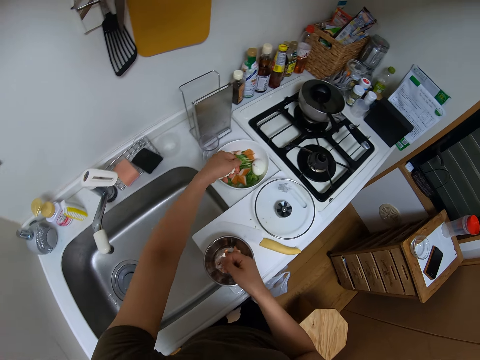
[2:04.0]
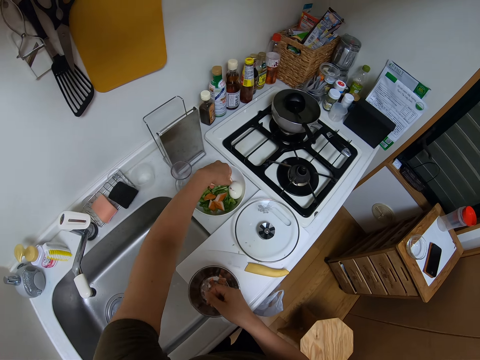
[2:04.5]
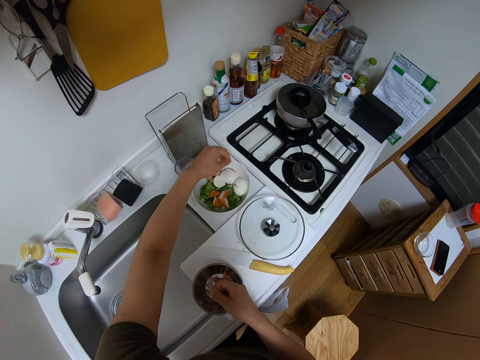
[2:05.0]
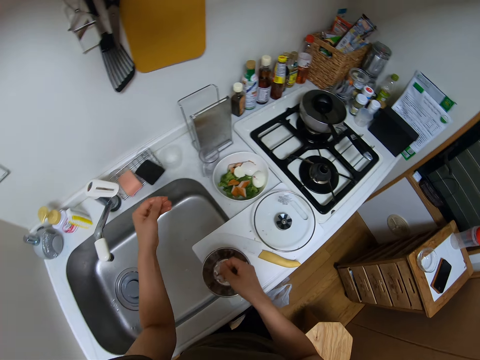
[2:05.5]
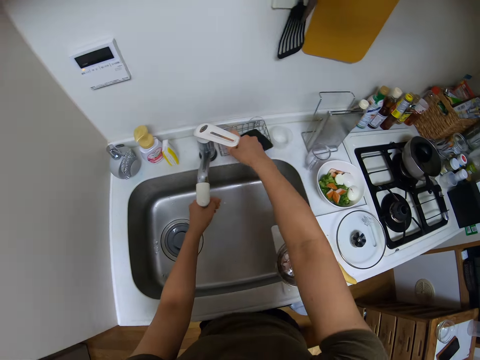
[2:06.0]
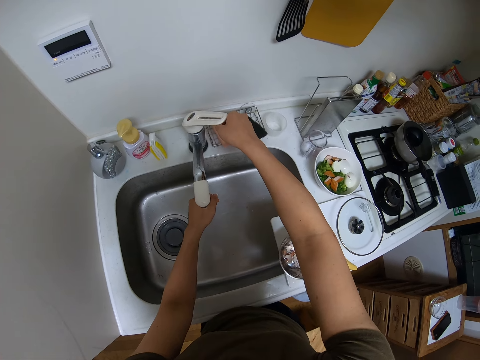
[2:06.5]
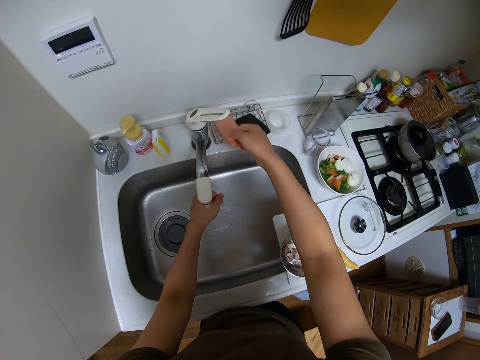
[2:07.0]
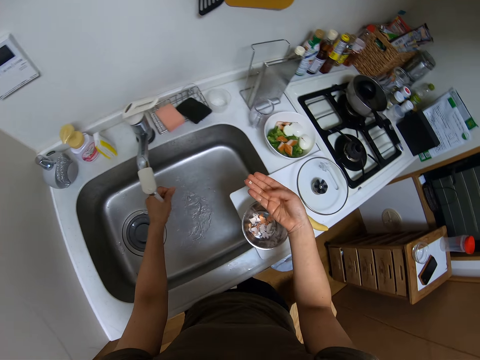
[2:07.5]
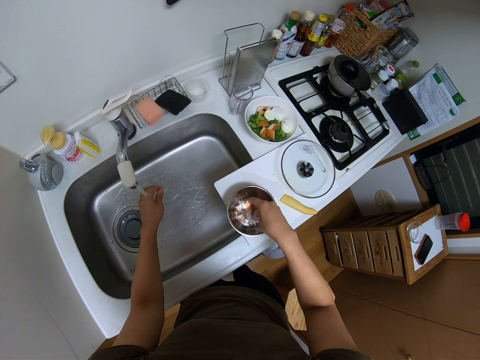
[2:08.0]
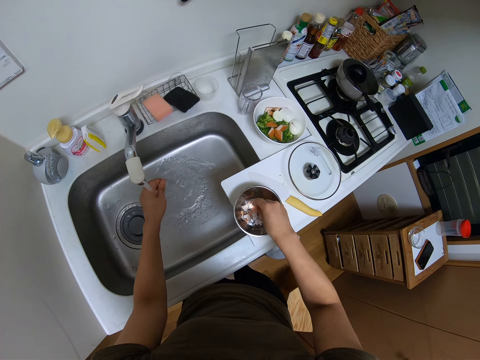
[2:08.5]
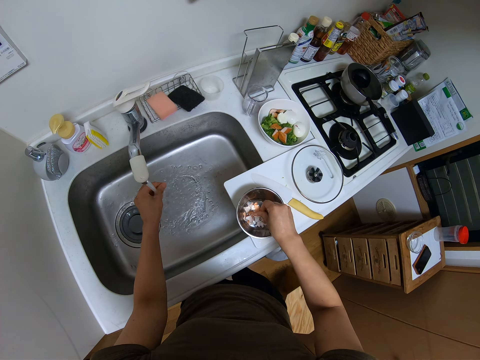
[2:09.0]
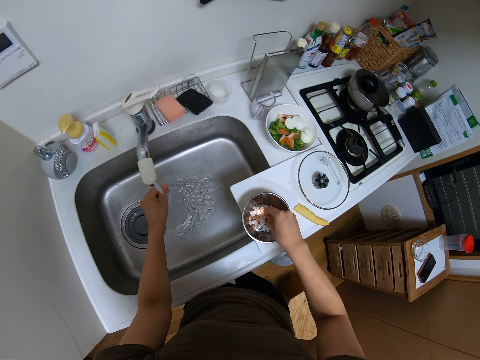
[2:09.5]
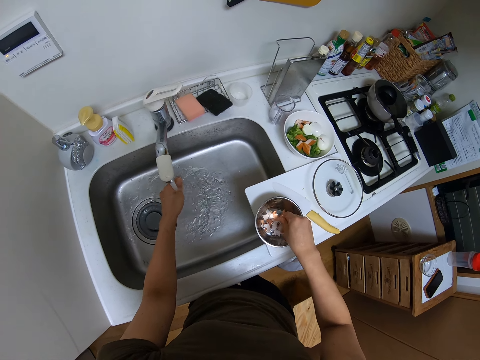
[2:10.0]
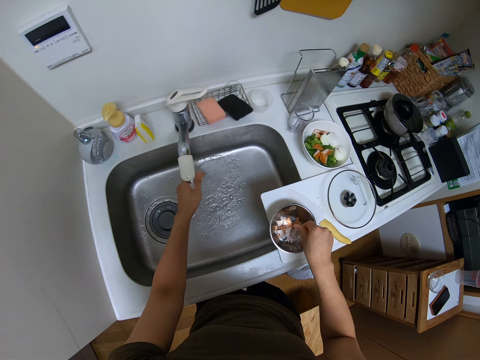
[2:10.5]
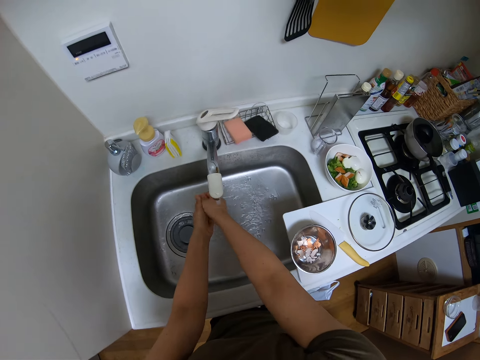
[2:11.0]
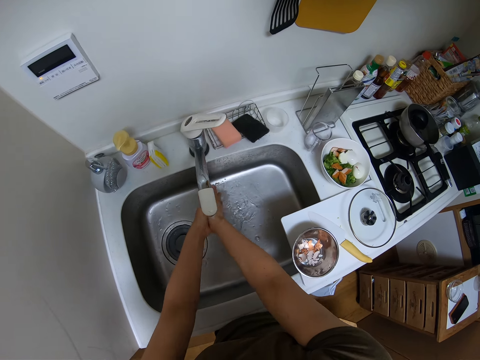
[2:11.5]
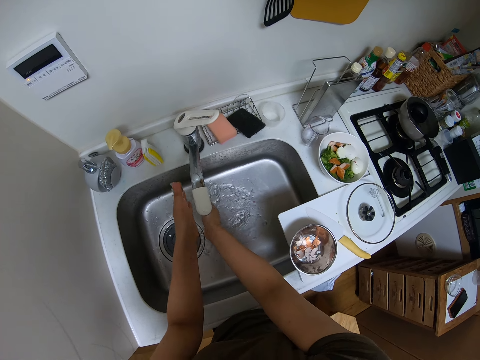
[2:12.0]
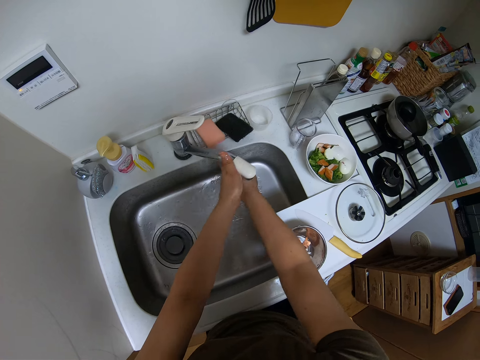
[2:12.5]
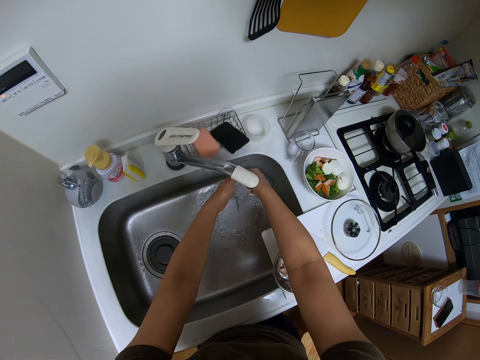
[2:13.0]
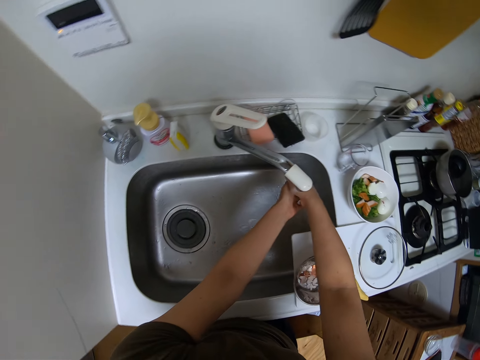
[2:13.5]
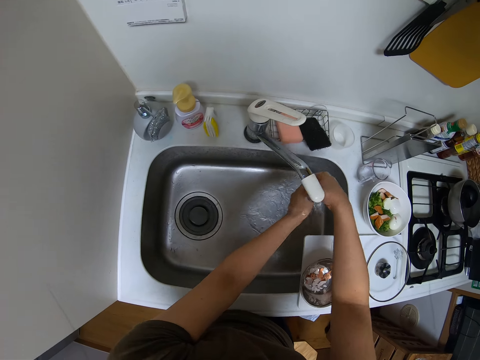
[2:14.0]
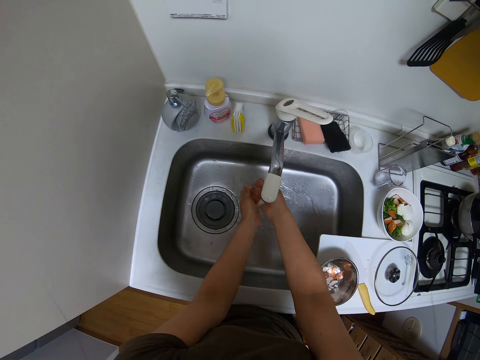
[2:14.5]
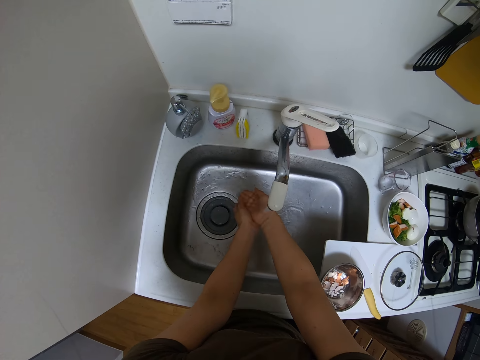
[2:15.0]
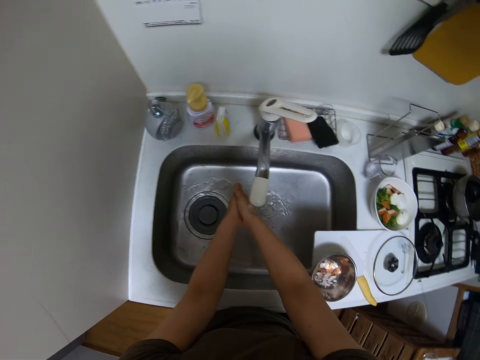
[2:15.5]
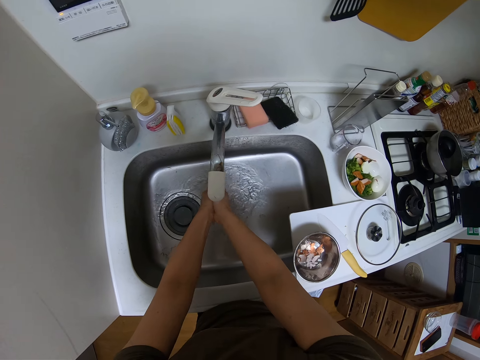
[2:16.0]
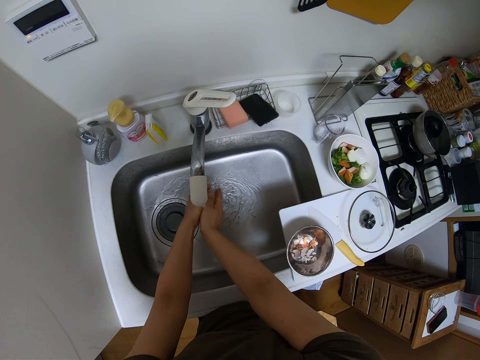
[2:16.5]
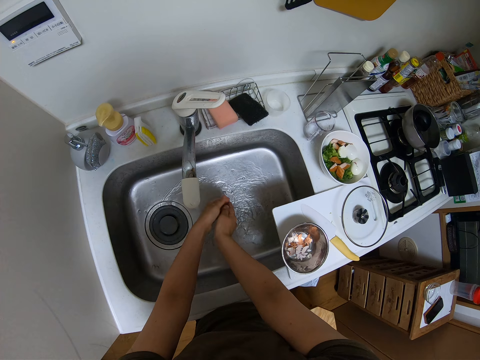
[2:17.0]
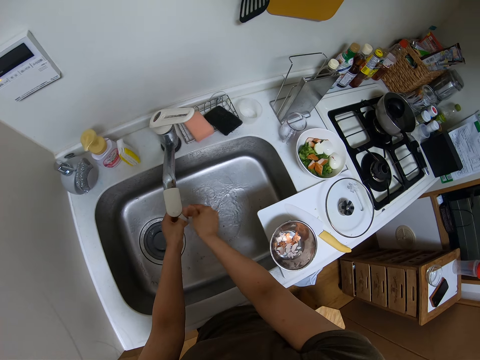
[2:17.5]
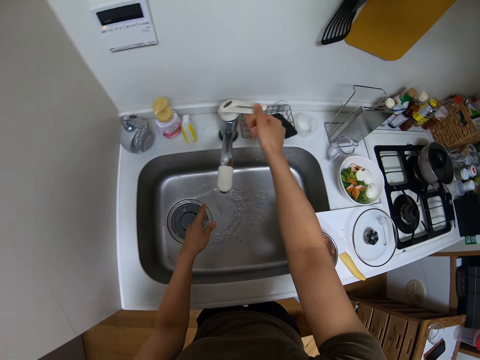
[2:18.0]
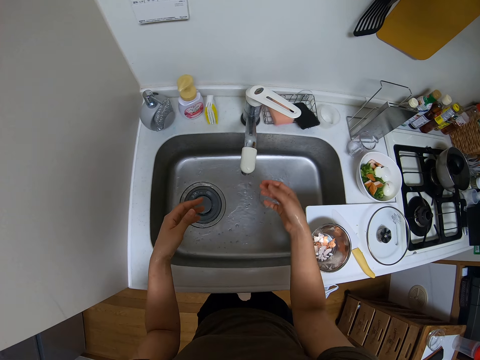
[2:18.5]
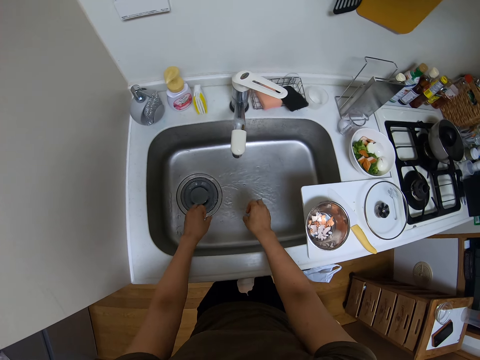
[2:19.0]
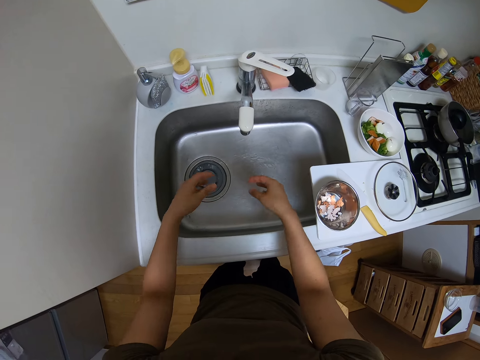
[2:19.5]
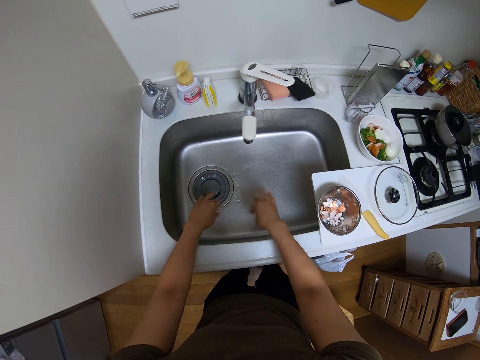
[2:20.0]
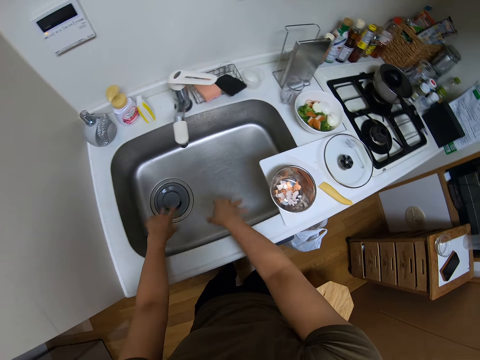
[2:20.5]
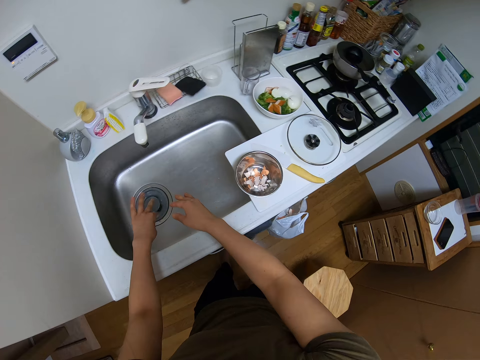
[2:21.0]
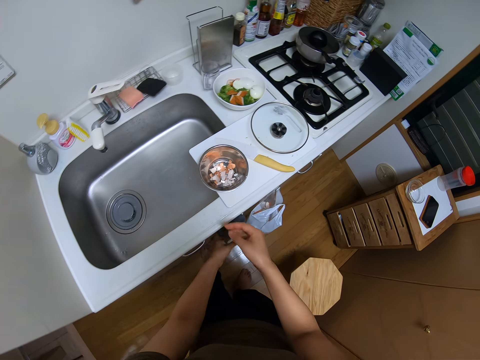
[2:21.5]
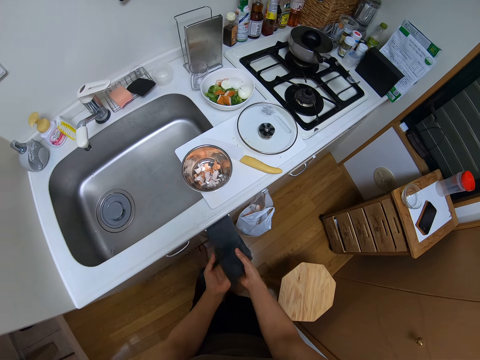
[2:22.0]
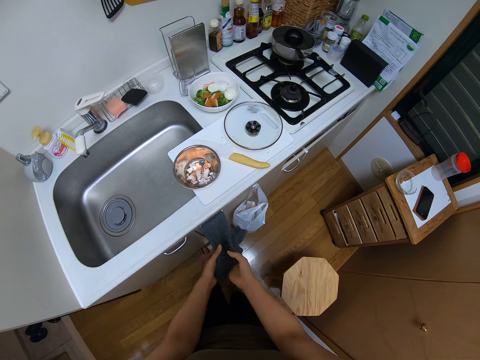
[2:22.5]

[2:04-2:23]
The camera wearer puts the boiled egg in the bowl. They turn the faucet on. They wash hands. They wash hands again. They remove egg shells off the hand. They put the egg shell in the bowl. They wash hands. They wash hands again. They move the faucet to the right. They wash hands. They move the faucet to the left. They wash hands. They remove egg shells off the sink with hands. They turn off the faucet. They shake the hand. They wipe the hand with a napkin.

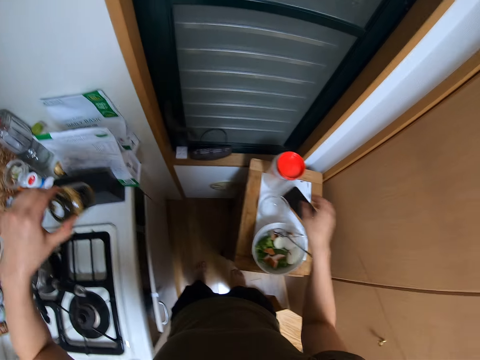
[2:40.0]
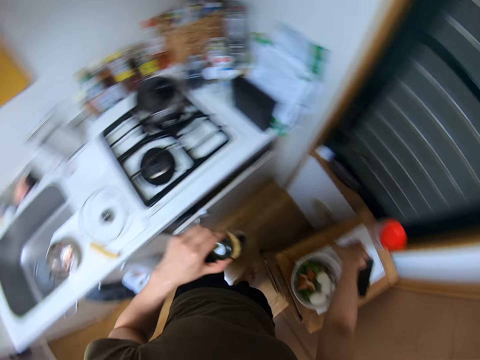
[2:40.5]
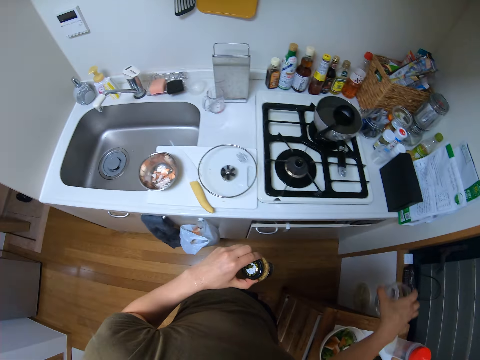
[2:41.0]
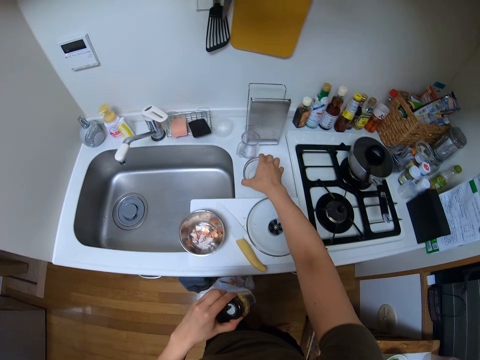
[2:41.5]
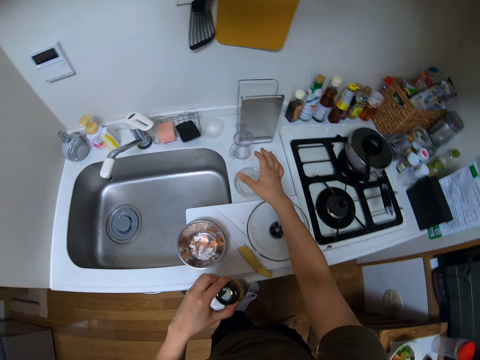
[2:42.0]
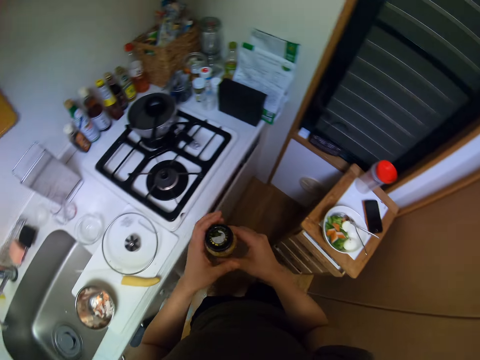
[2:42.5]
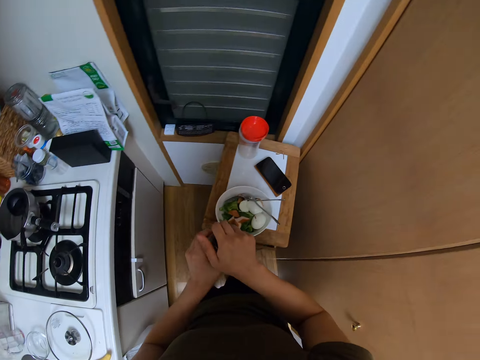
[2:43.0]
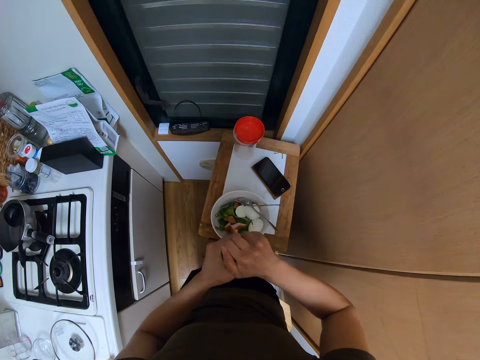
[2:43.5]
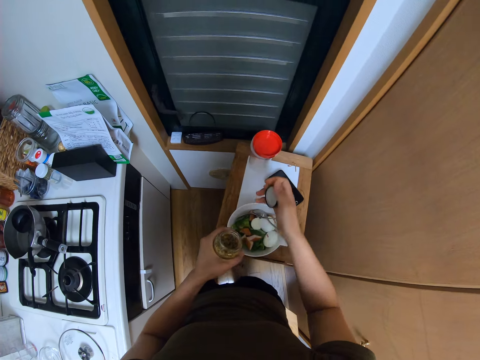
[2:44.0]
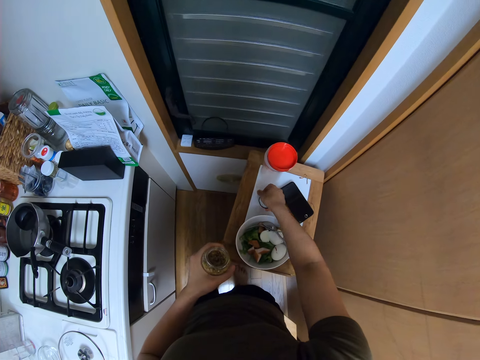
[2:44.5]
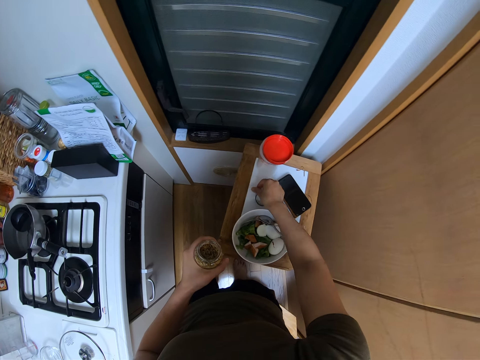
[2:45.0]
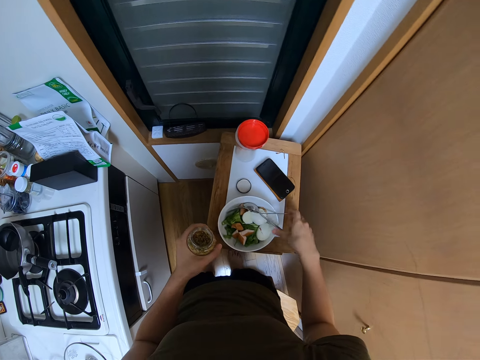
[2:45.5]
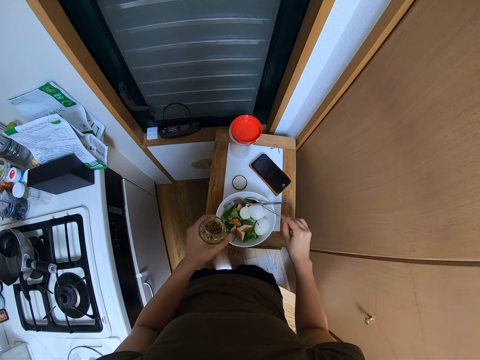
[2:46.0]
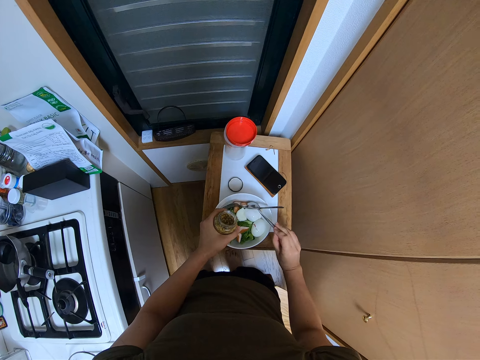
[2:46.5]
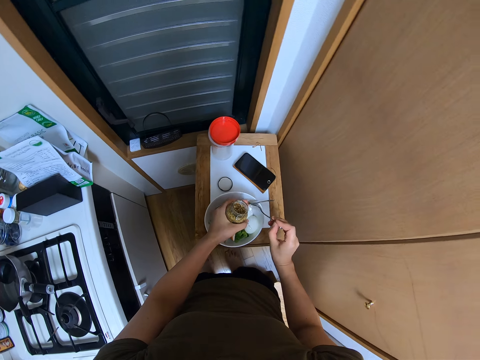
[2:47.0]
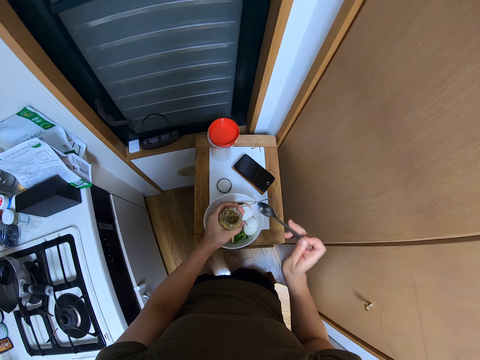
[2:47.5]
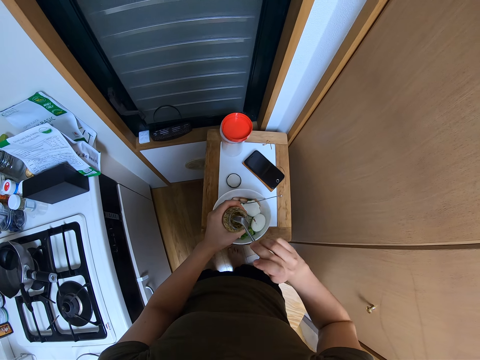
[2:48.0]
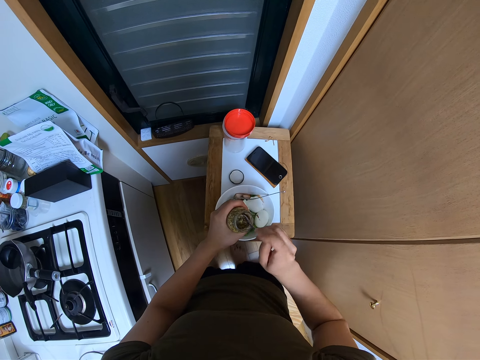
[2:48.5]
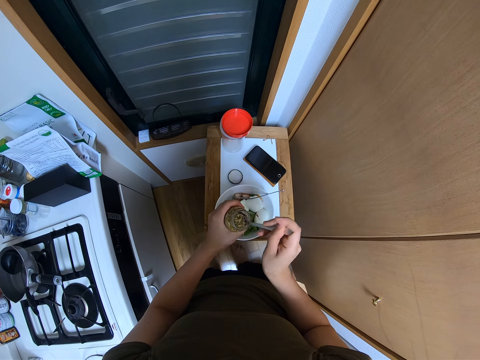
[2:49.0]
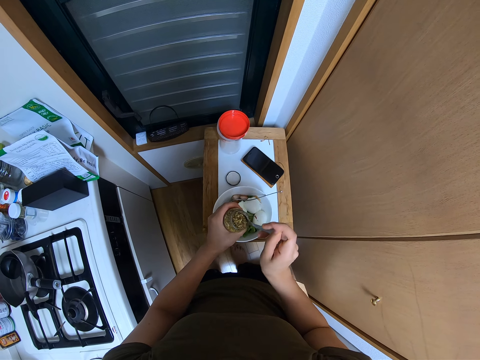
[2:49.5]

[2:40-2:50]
The camera wearer holds a jar of something. They hold a bowl. They put the bowl on the counter top. They hold the jar of something. They open the broth jar. They put the jar lid on the surface. They hold the jar. They pick up a spoon. They scoop the broth with the spoon.
